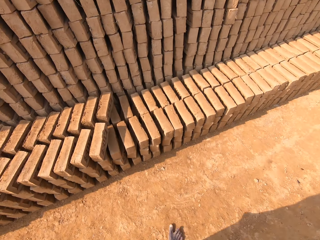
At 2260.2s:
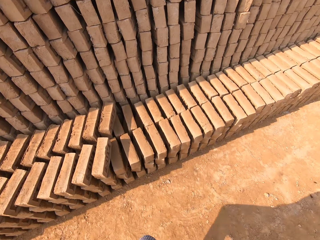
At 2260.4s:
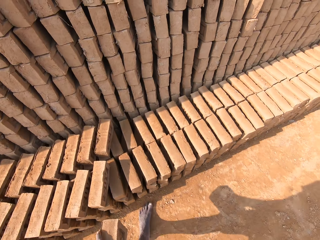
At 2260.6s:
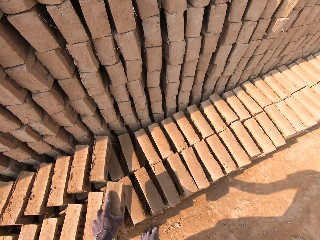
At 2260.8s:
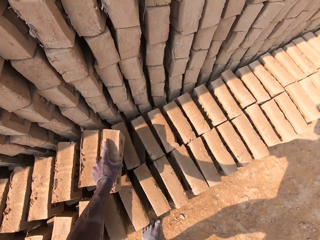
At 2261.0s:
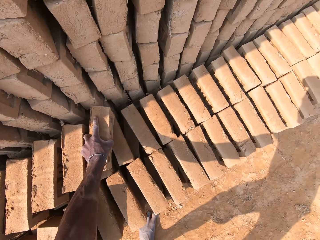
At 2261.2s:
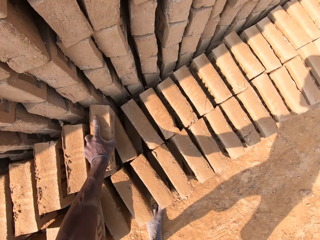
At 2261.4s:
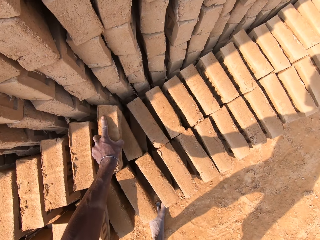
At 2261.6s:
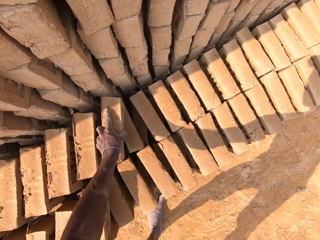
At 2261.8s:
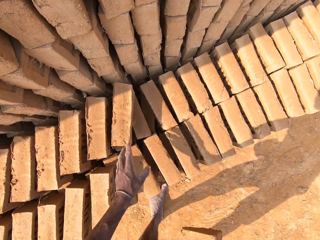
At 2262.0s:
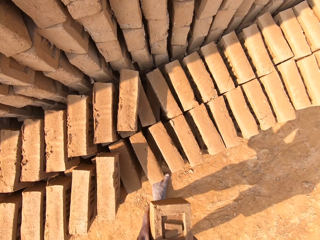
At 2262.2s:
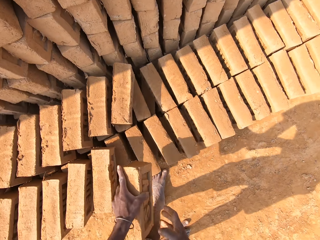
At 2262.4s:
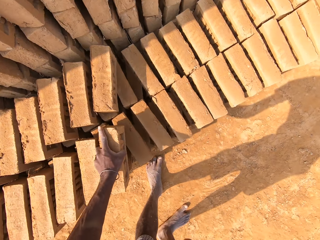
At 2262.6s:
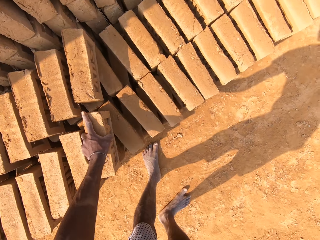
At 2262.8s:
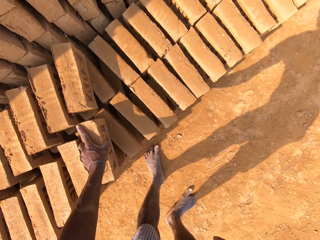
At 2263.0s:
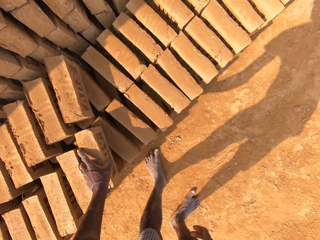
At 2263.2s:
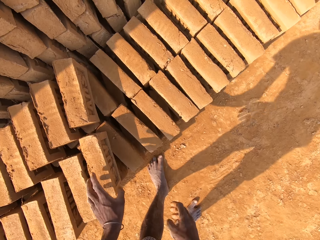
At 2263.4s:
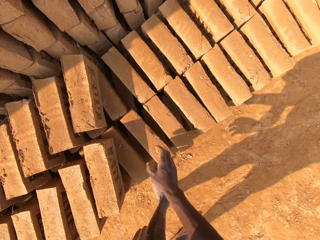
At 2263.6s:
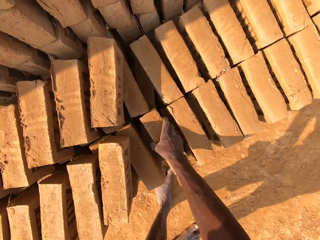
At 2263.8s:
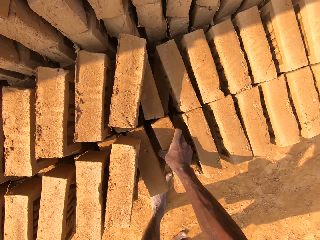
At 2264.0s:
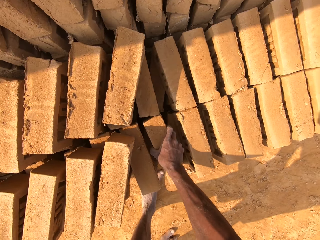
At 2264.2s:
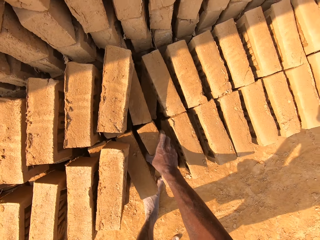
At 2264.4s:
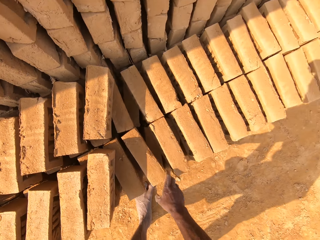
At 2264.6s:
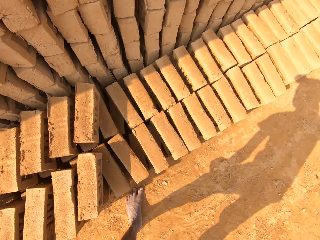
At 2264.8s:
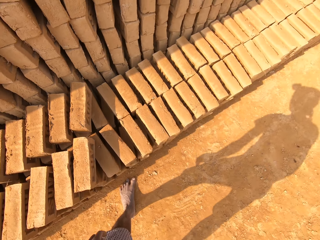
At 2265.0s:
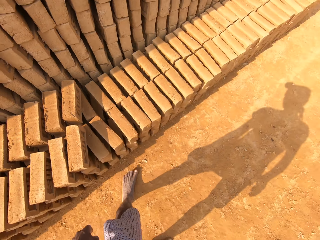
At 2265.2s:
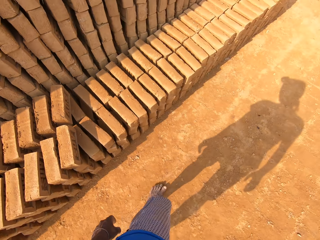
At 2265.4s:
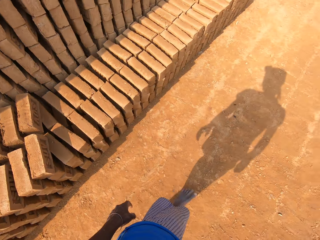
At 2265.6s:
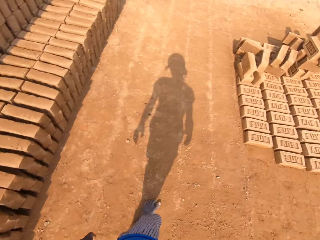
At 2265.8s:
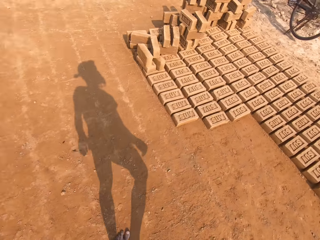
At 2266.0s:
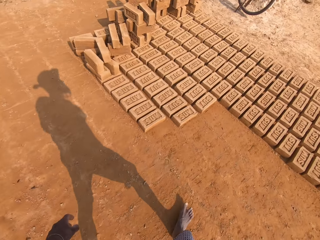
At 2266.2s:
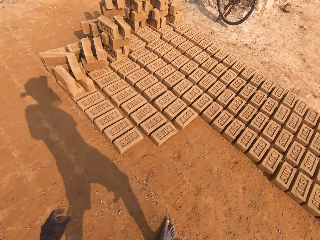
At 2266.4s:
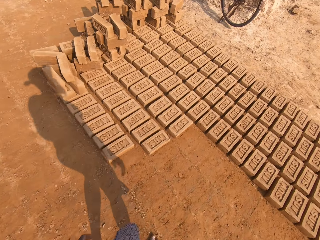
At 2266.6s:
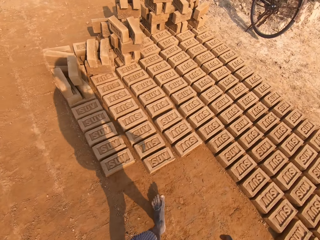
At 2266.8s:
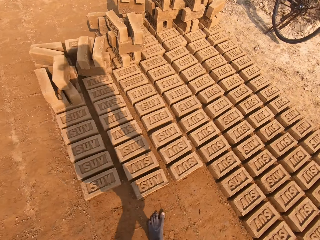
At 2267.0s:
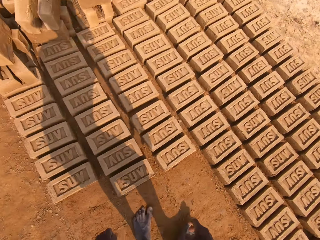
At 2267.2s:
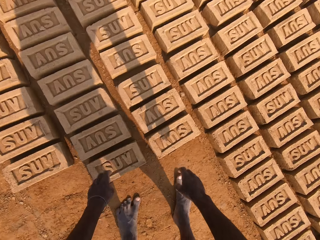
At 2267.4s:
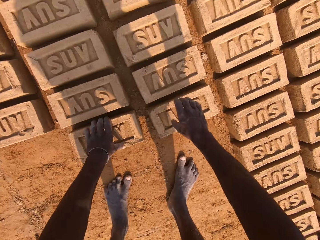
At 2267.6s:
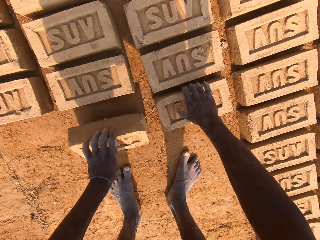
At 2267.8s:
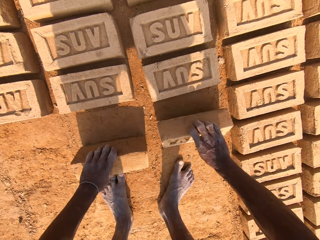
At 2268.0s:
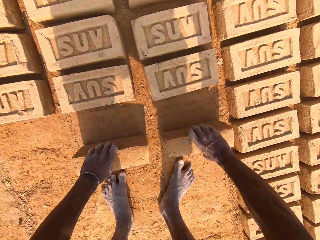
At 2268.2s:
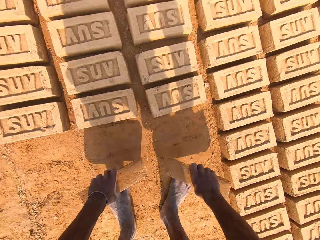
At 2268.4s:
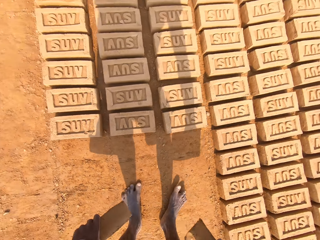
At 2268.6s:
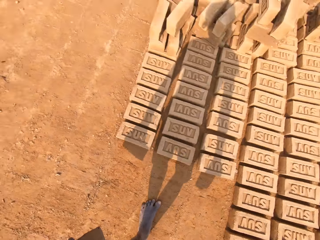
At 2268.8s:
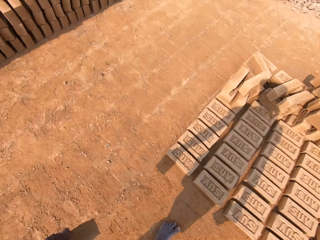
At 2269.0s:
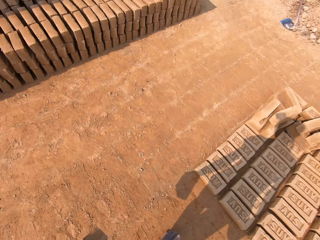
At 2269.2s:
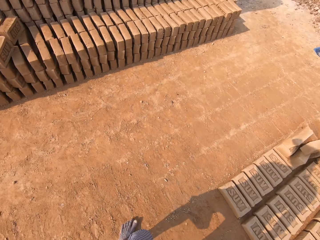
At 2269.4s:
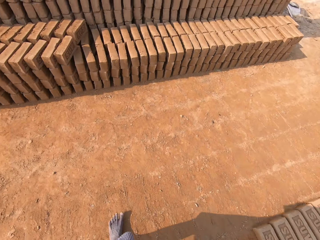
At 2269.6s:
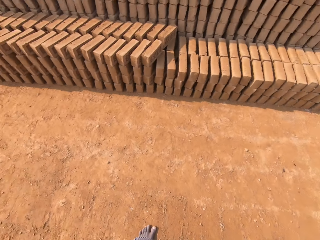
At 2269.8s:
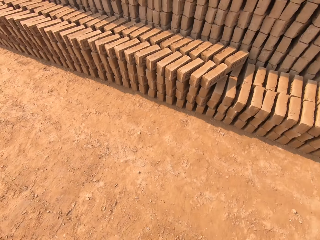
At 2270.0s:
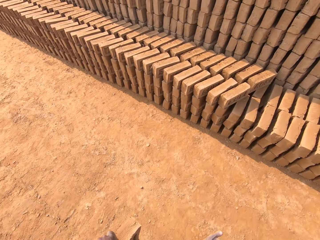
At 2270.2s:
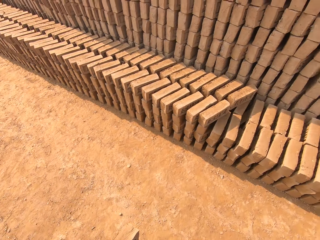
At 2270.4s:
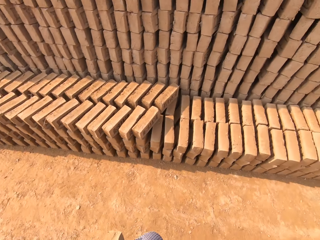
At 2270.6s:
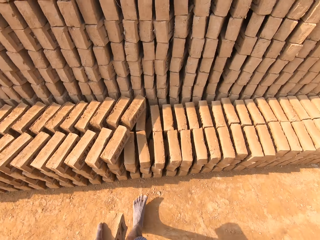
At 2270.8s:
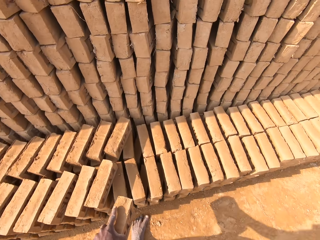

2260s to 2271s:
The camera wearer puts the block down. They switch the block from the right hand to the left. They put the block down on the brick. They move the block. They walk across the field. They pick up the block from the ground. They pick up the block again. They walk across the field.

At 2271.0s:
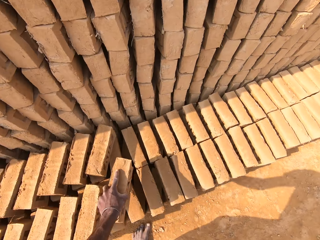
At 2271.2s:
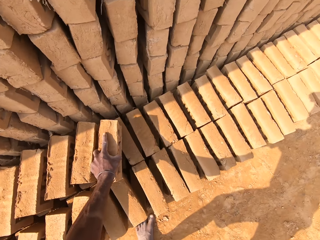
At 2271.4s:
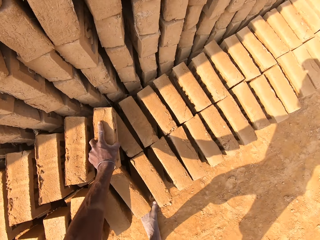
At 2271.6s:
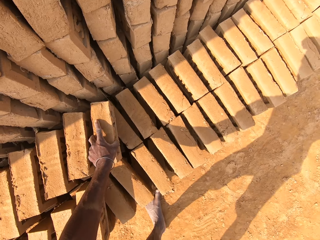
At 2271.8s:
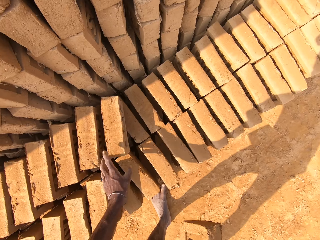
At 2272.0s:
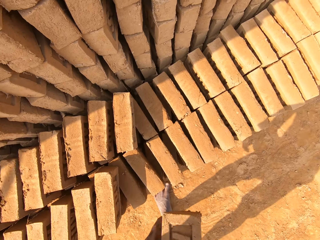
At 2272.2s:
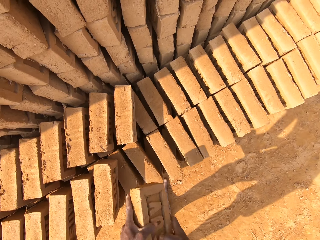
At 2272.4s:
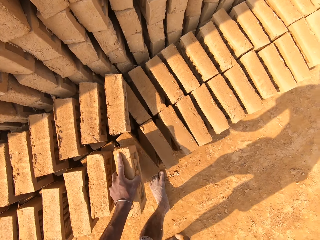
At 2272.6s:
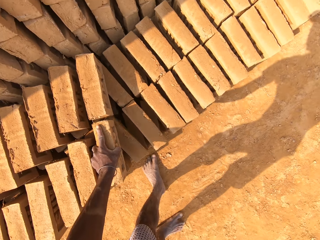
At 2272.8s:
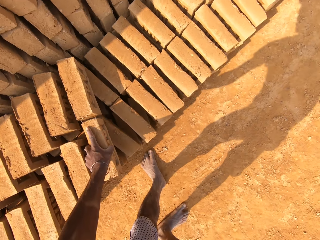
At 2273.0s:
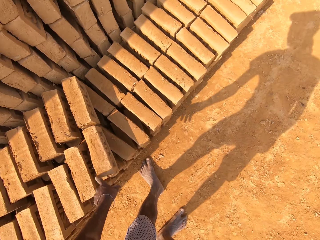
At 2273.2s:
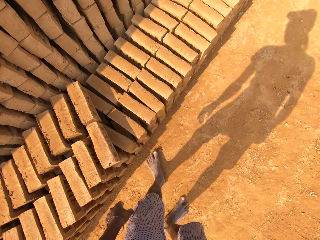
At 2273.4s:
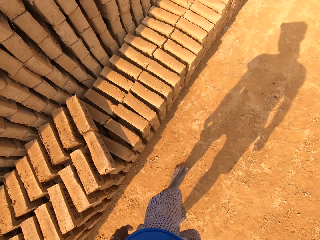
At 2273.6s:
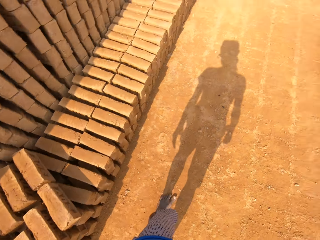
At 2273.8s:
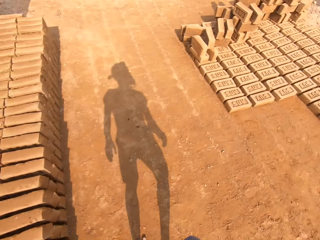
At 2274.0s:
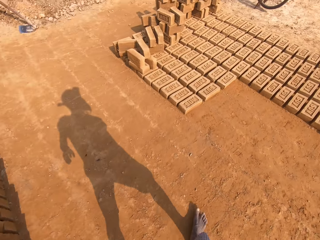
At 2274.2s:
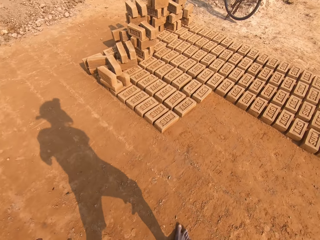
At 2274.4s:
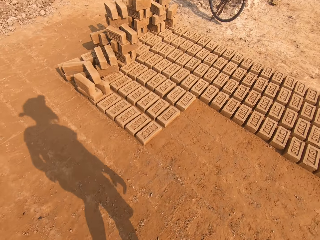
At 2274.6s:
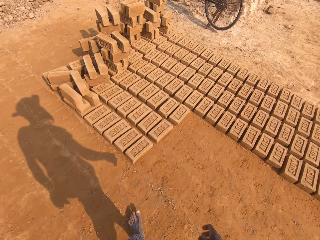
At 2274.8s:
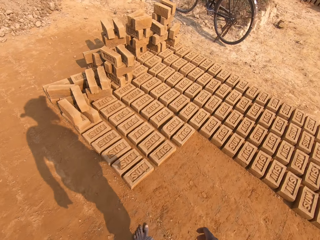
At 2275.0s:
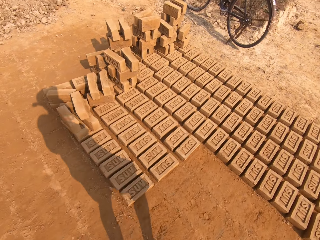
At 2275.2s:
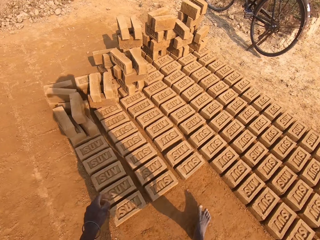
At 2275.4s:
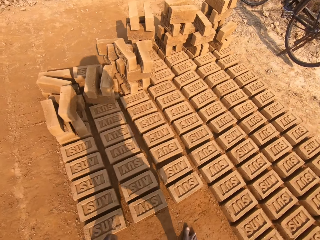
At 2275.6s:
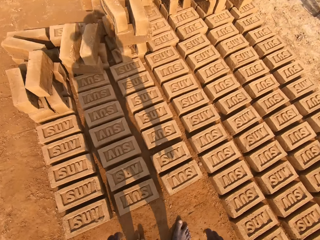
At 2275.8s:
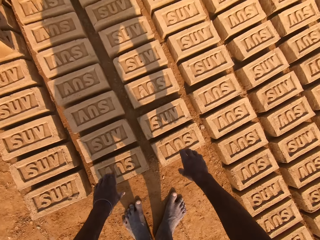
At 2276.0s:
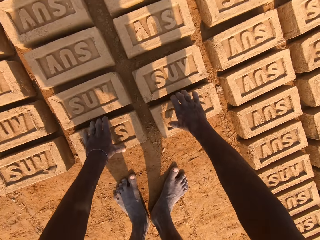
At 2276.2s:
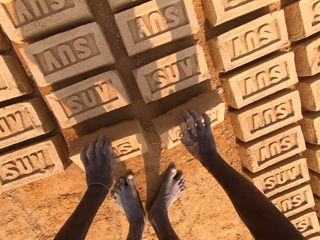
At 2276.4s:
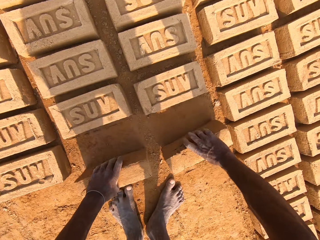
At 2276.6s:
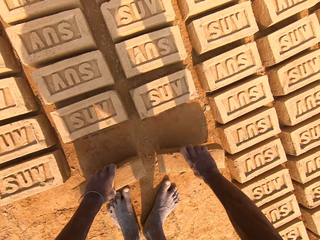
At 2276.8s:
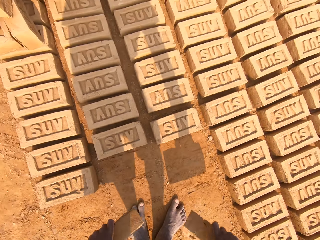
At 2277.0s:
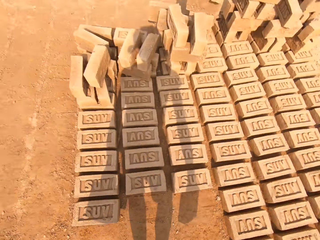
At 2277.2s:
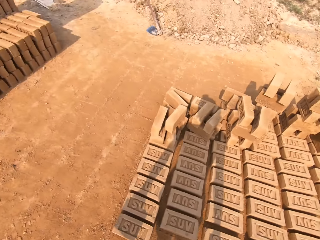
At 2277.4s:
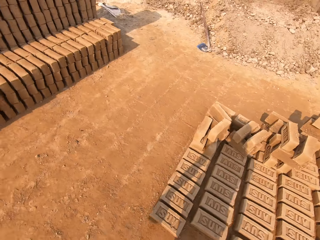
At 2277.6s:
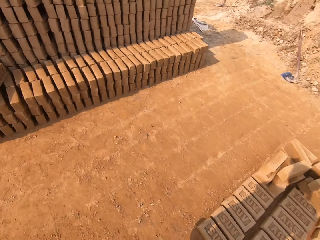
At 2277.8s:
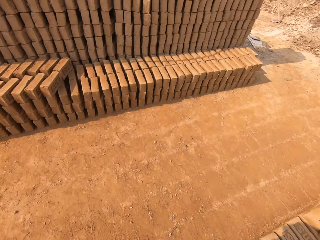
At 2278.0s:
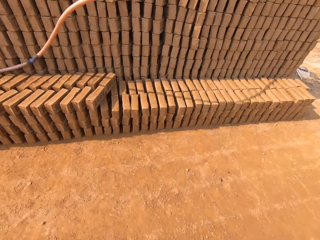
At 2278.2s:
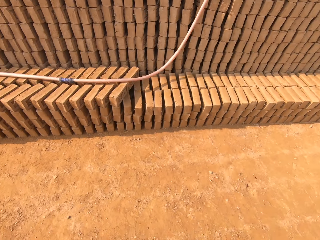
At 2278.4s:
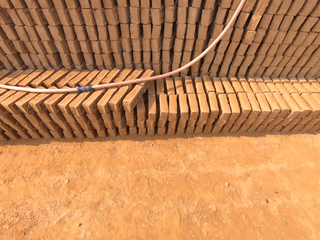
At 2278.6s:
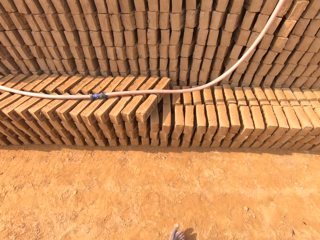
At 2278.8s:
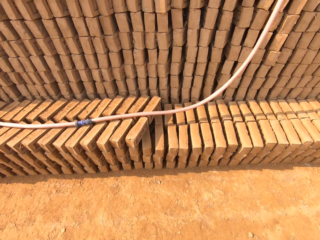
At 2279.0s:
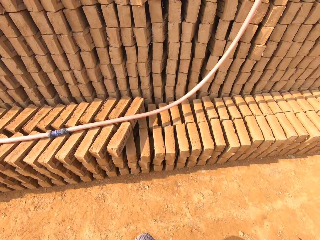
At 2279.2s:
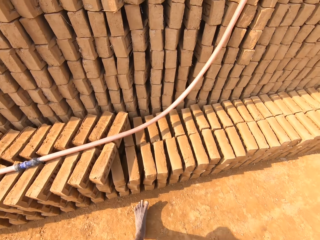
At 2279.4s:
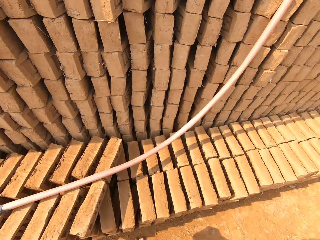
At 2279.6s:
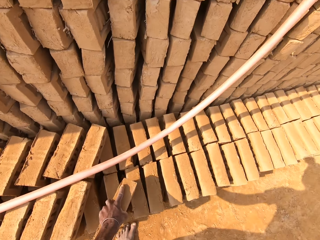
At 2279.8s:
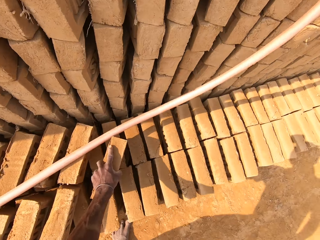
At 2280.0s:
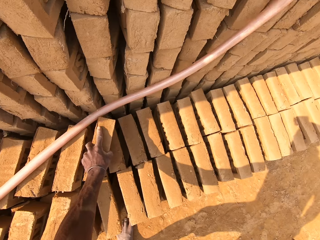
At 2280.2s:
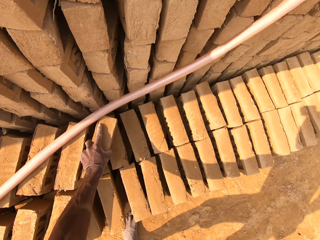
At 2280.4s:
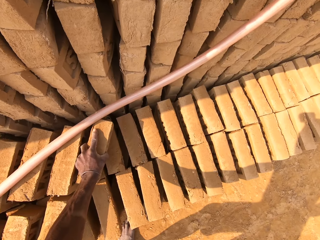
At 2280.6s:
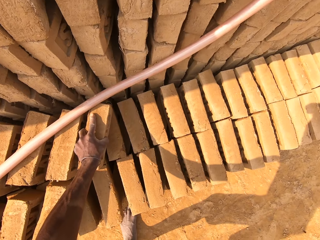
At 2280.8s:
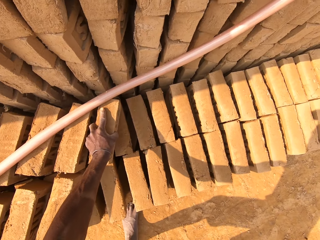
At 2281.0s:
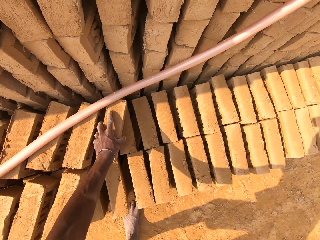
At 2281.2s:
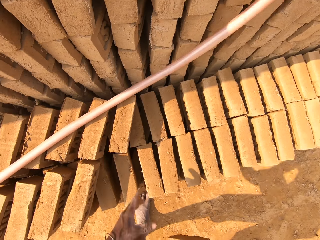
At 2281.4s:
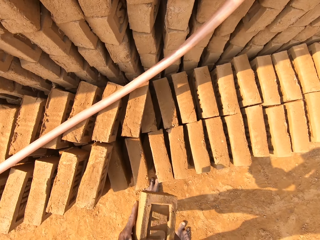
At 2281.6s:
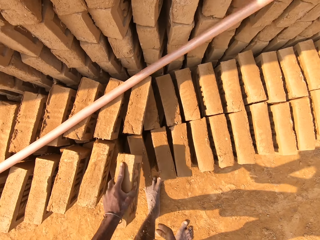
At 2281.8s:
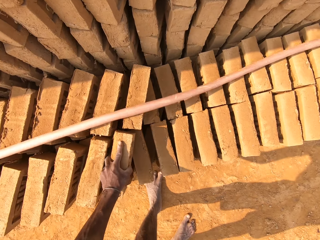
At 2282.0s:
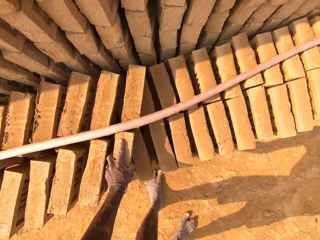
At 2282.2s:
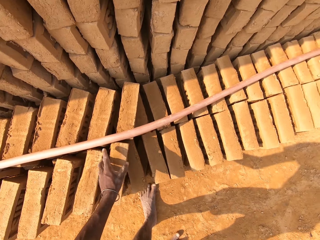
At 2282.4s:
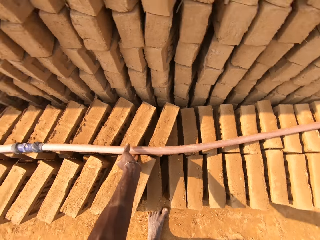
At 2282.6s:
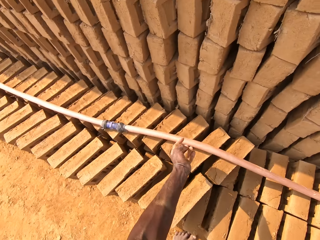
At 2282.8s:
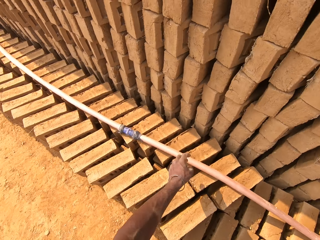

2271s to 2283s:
The camera wearer puts the block down. They switch the block from the right hand to the left. They put the block down on the brick. They walk across the field. They pick up the block from the ground. They pick up the block again. They walk across the field. They put the block down. They switch the block from the right hand to the left. They put the block down on the brick.
